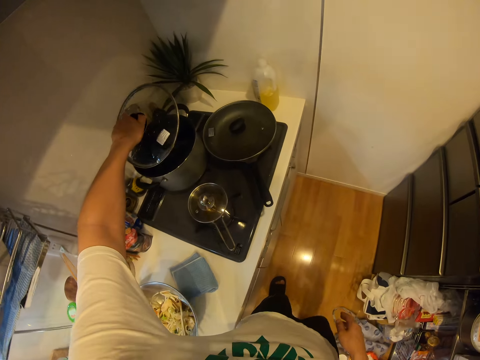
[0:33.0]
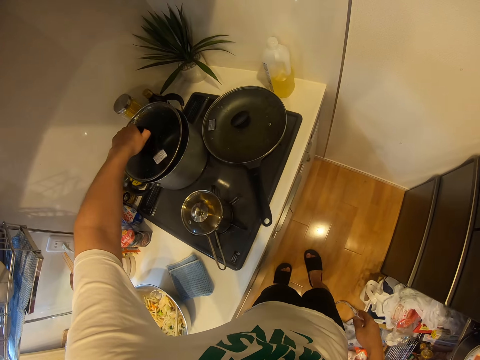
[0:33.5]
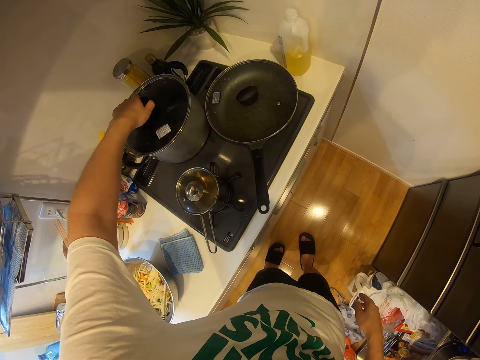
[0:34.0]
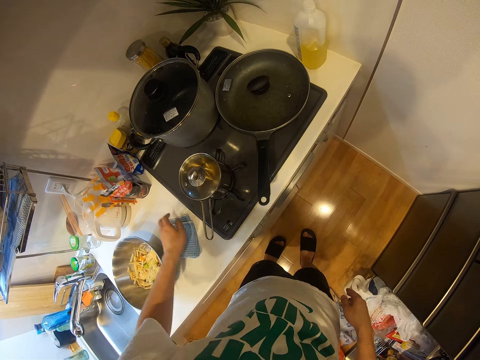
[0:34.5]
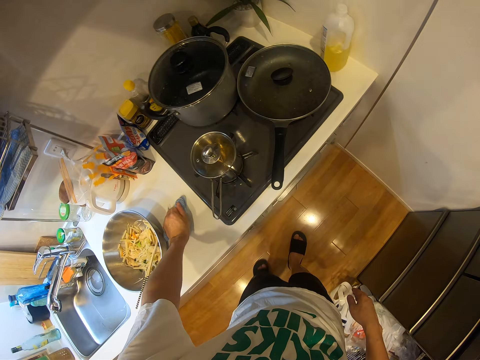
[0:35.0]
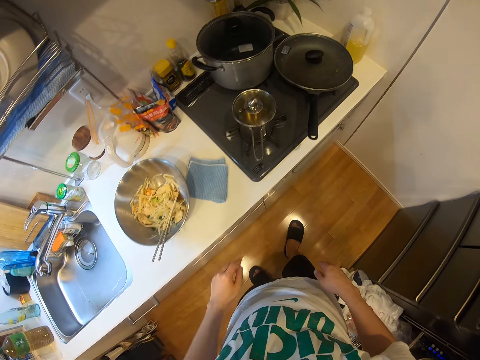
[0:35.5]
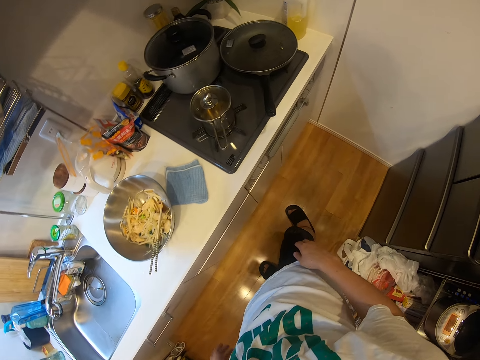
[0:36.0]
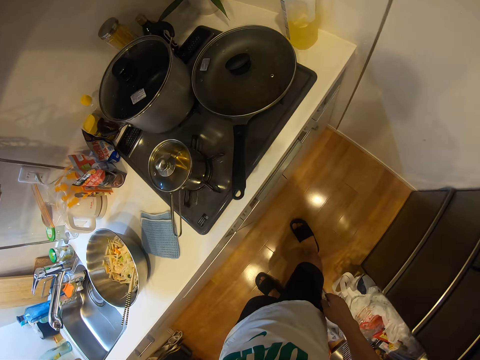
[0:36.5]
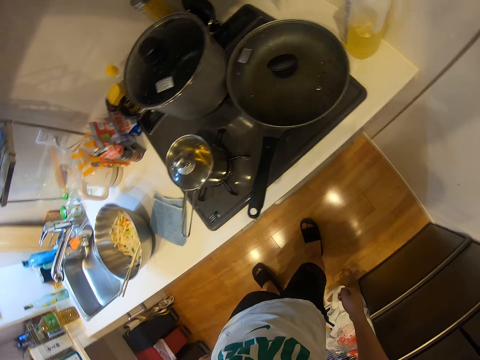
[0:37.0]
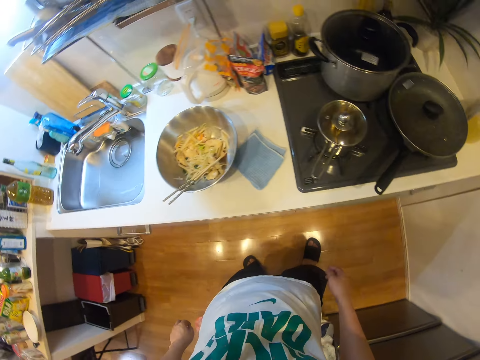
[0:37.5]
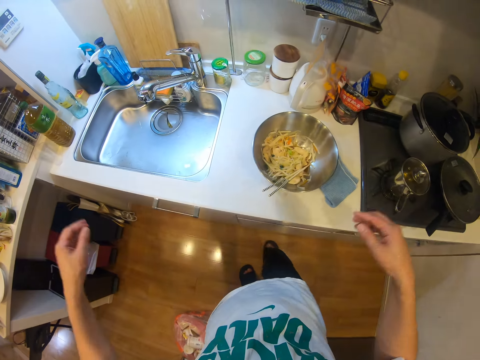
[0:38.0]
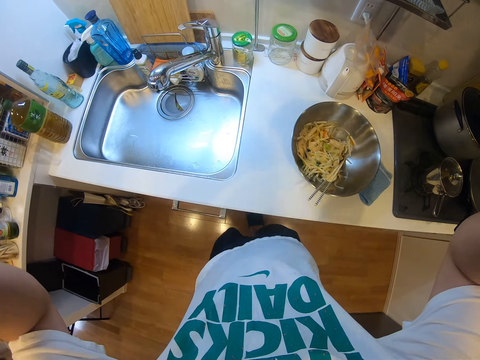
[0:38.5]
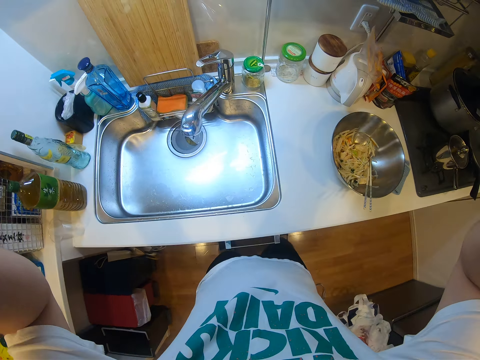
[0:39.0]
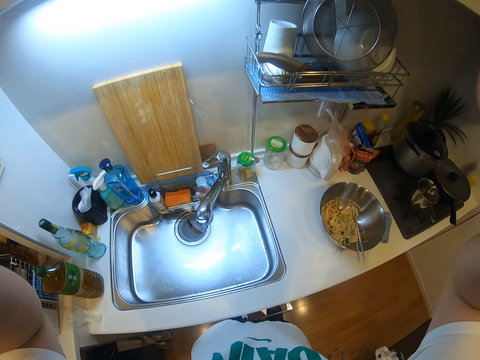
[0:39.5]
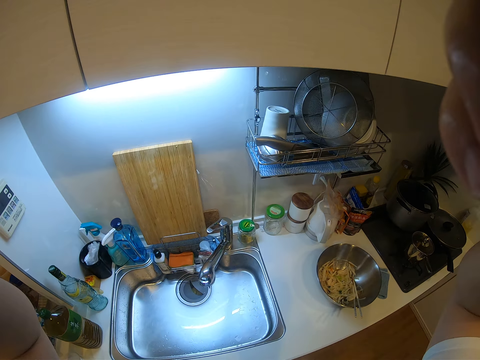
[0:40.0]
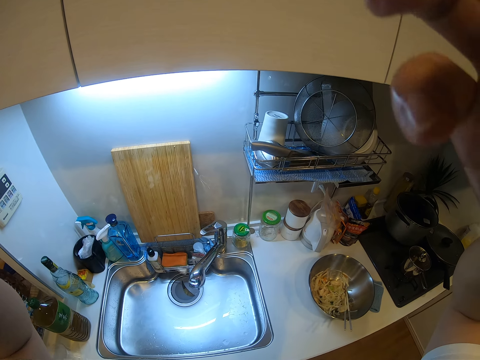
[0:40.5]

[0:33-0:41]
The camera wearer covers the pot on the stove with the pot lid in his left hand. He cleans his left hand on a napkin on the countertop. He stands. He raises both hands towards his head and adjusts the camera on his head. He steps closer to the sink.
